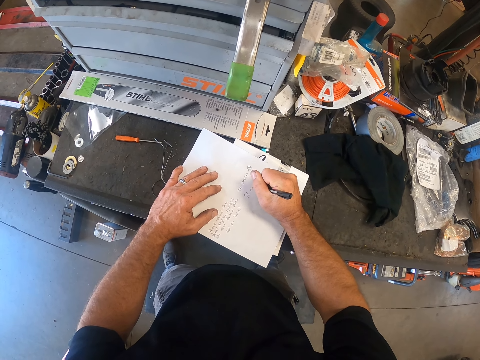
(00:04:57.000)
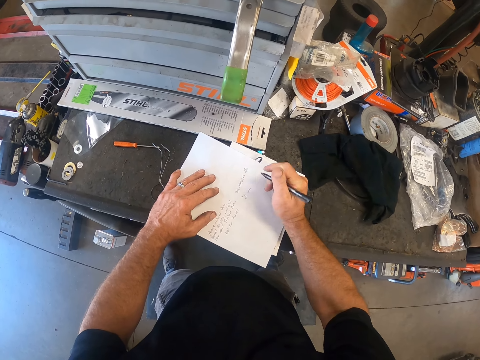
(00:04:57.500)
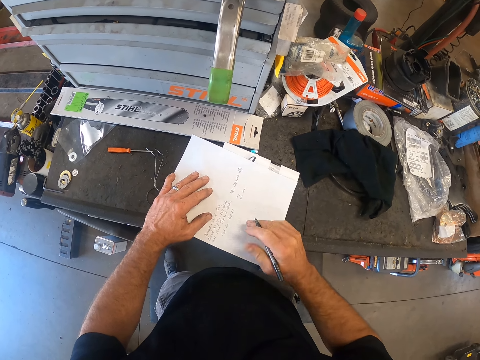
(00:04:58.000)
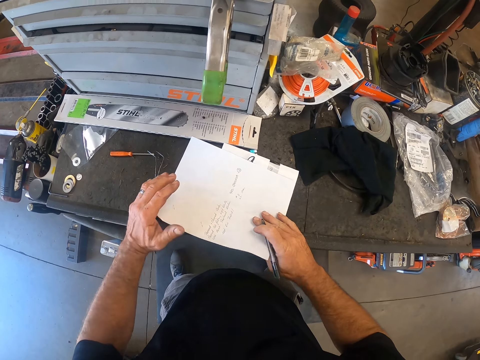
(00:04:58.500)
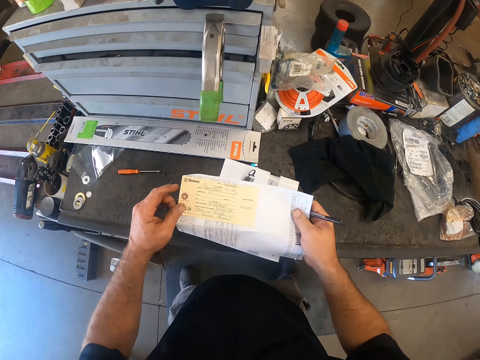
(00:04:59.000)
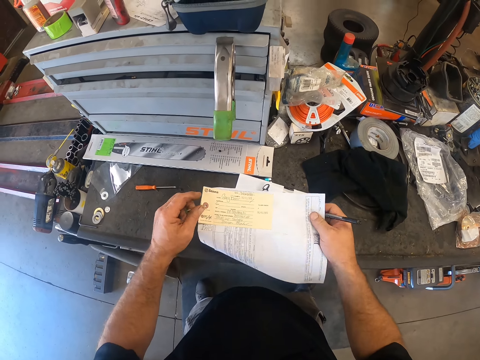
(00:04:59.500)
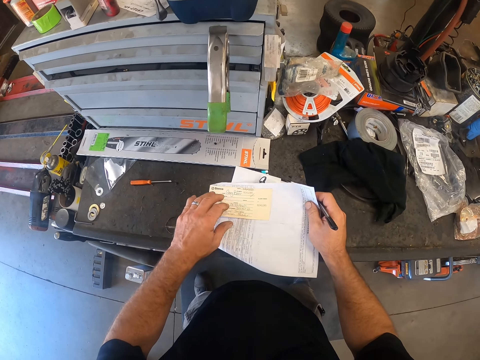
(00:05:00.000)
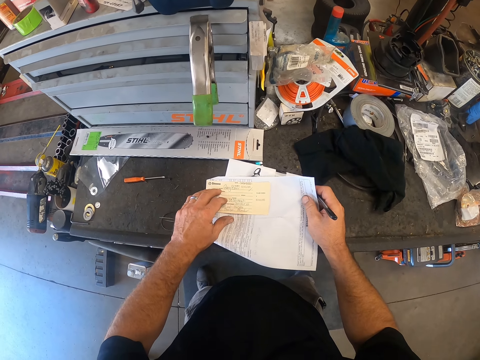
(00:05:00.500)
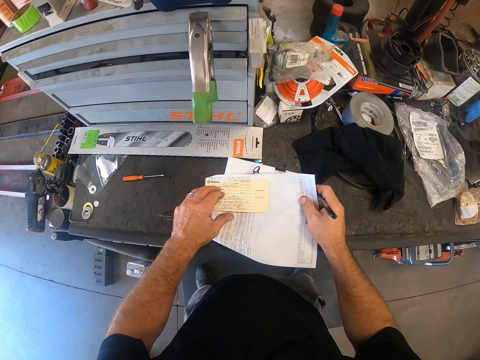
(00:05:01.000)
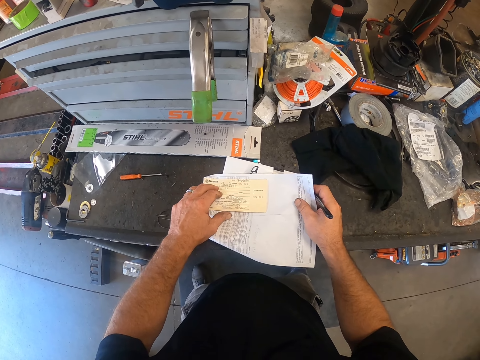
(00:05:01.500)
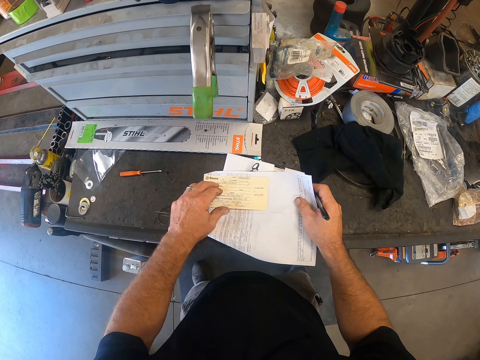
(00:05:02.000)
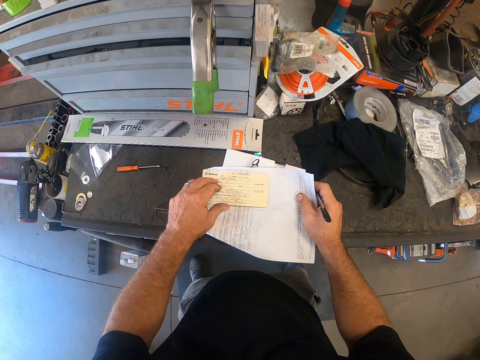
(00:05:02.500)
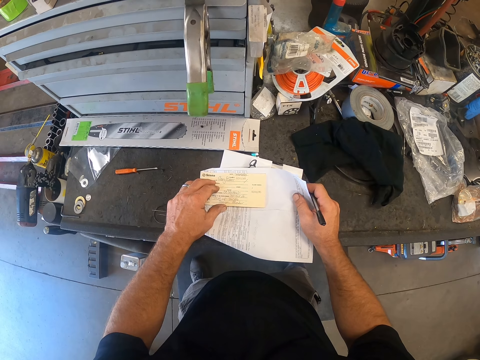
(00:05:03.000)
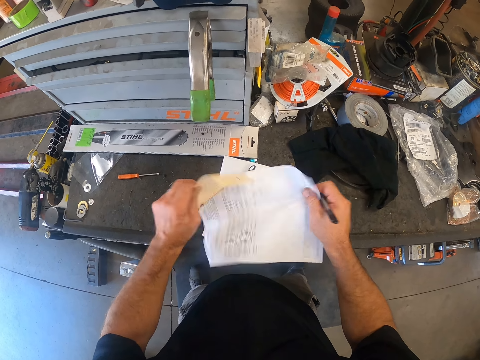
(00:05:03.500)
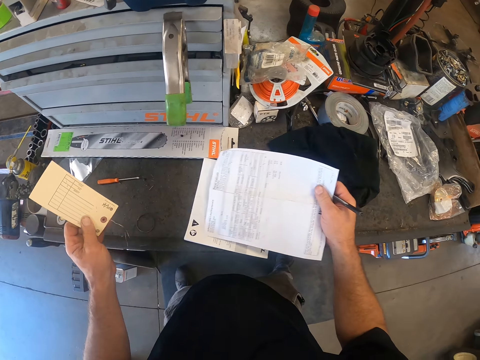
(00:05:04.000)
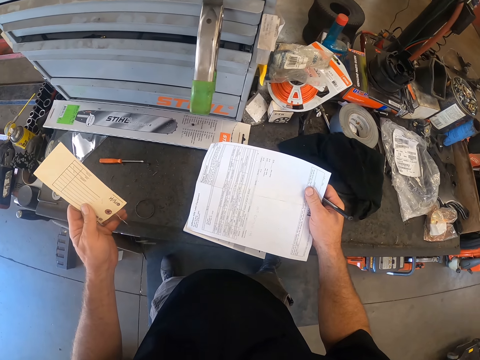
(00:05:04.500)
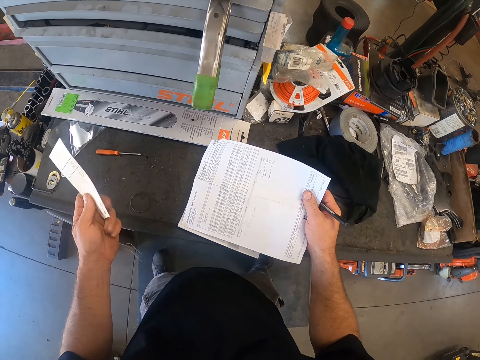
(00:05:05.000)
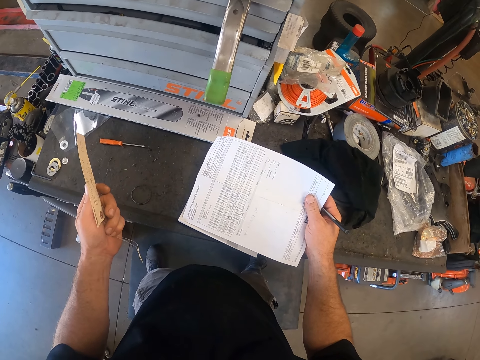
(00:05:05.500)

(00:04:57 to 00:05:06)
The camera wearer flips the paper over. He looks at the papers. He removes a card on the paper with his left hand. He separates the papers. He looks at the papers.

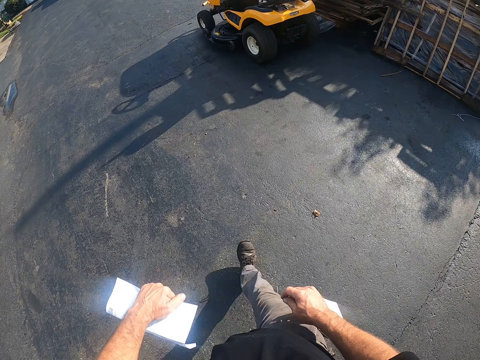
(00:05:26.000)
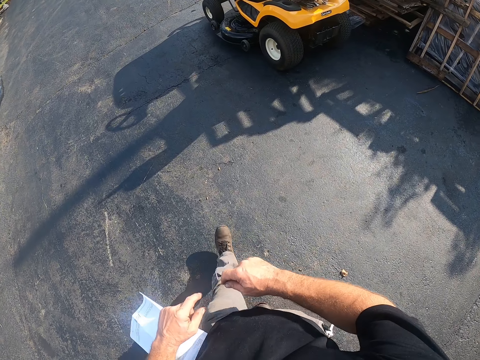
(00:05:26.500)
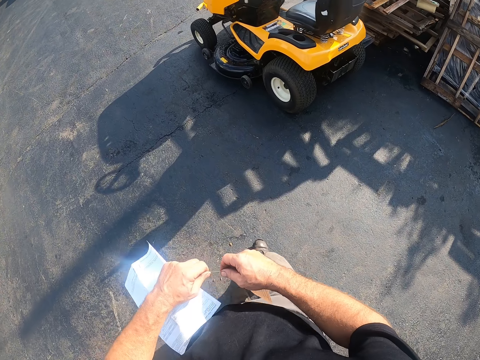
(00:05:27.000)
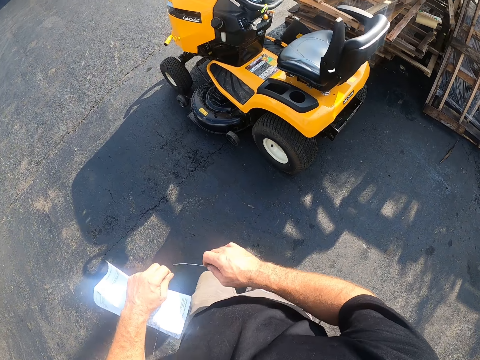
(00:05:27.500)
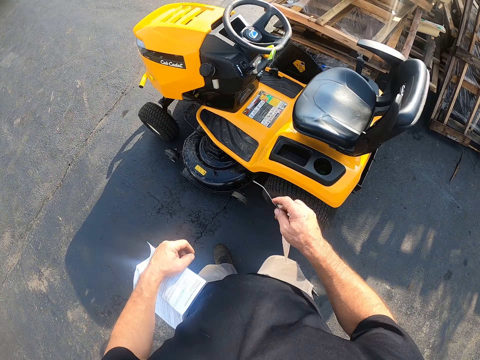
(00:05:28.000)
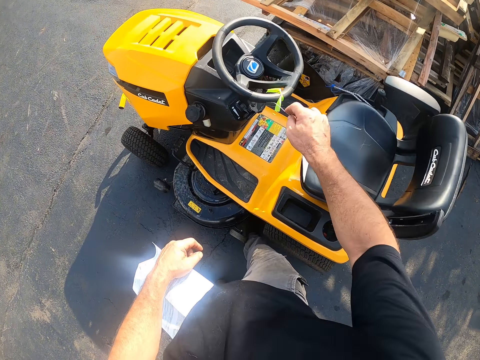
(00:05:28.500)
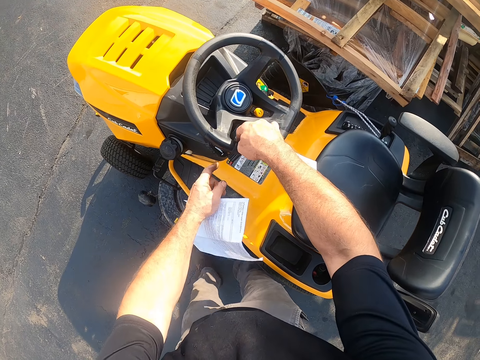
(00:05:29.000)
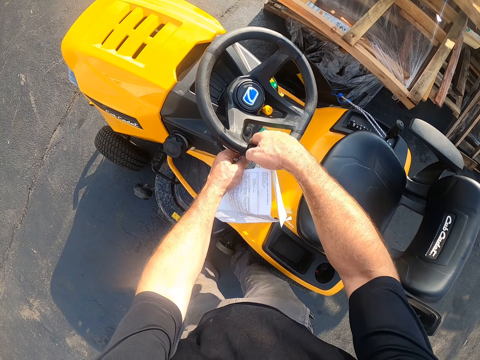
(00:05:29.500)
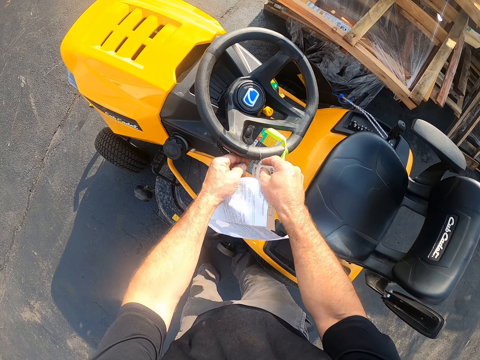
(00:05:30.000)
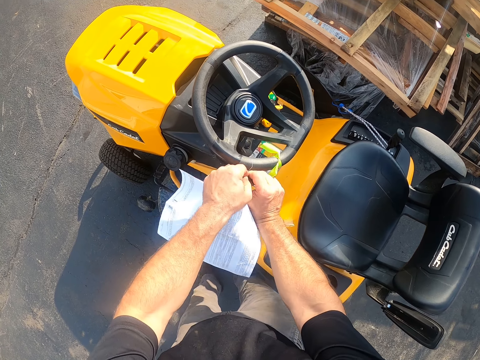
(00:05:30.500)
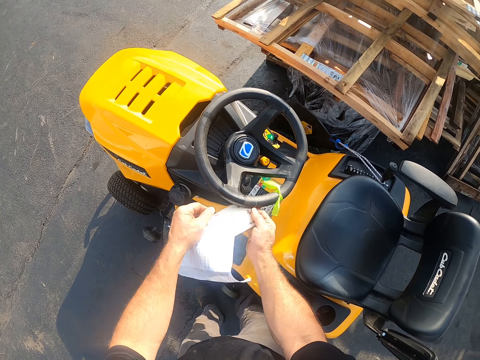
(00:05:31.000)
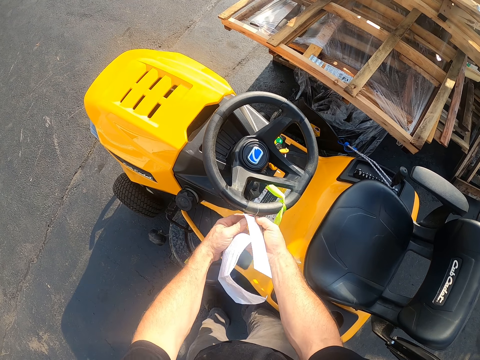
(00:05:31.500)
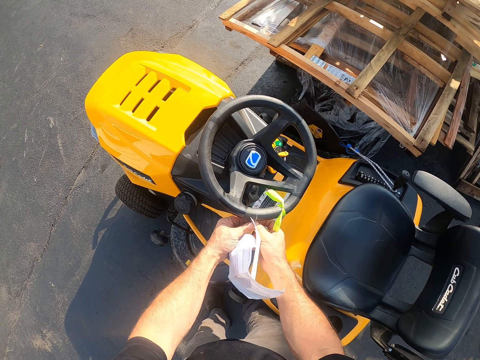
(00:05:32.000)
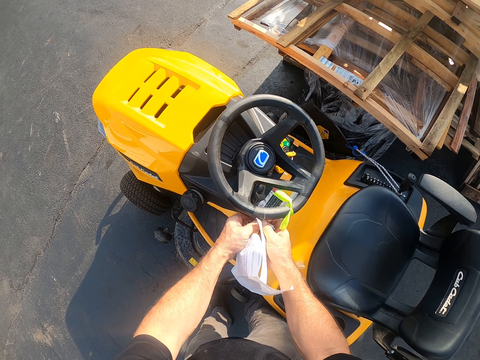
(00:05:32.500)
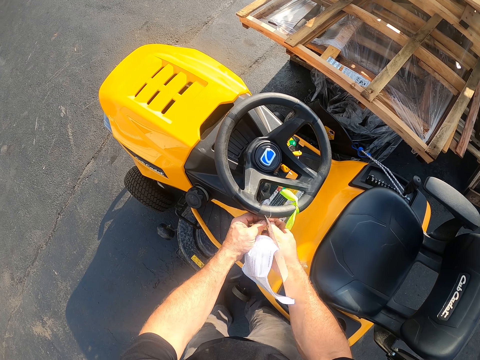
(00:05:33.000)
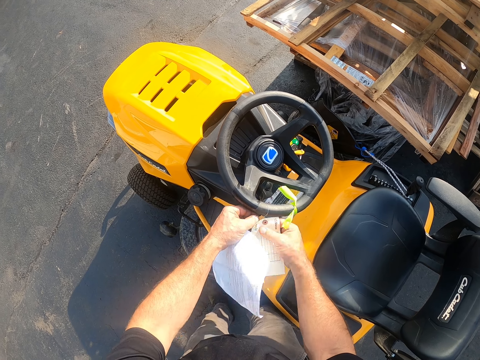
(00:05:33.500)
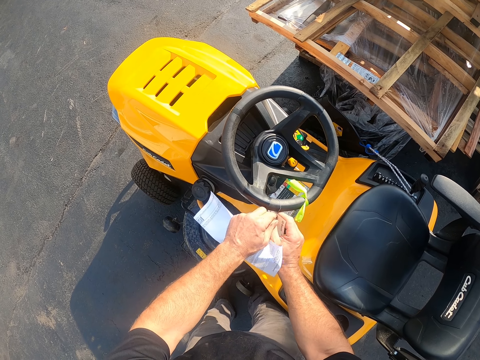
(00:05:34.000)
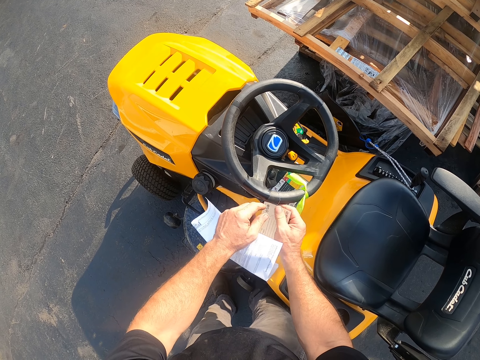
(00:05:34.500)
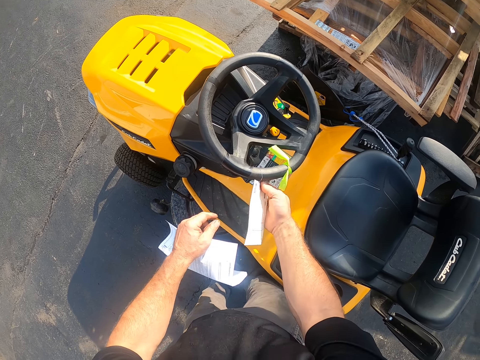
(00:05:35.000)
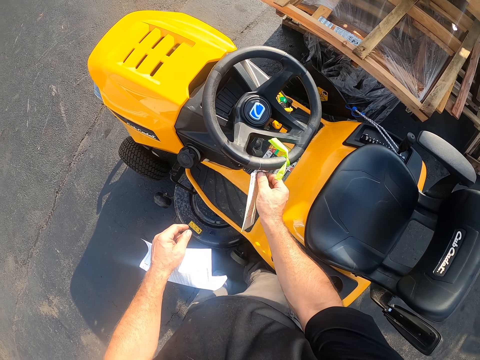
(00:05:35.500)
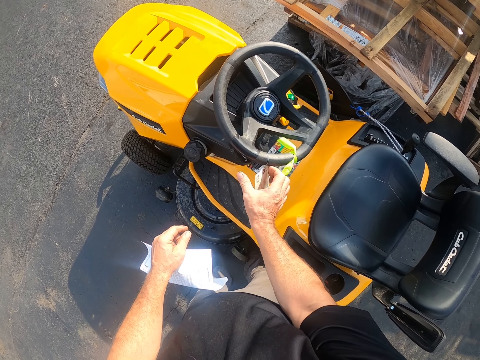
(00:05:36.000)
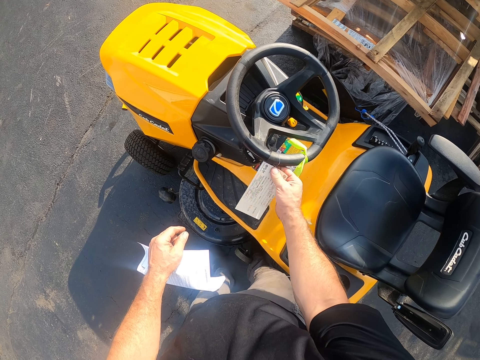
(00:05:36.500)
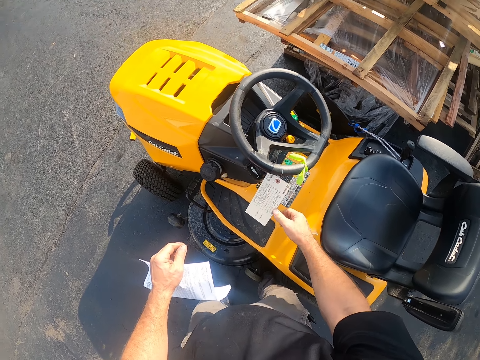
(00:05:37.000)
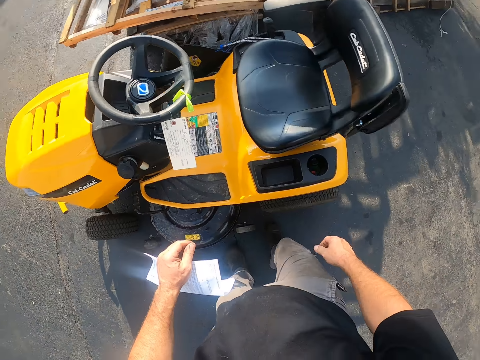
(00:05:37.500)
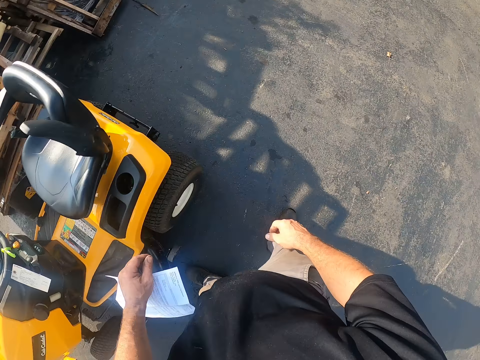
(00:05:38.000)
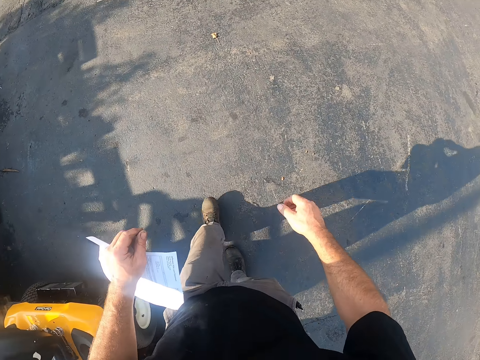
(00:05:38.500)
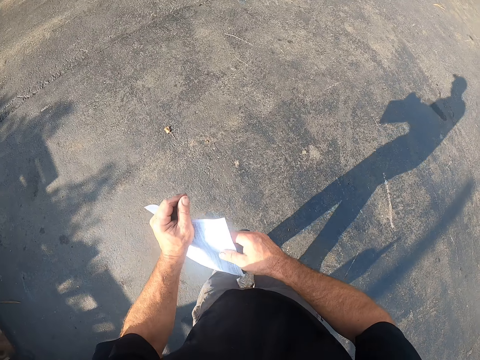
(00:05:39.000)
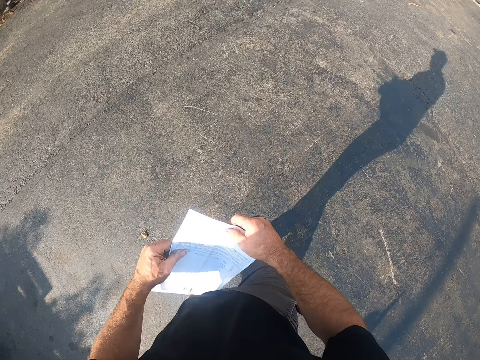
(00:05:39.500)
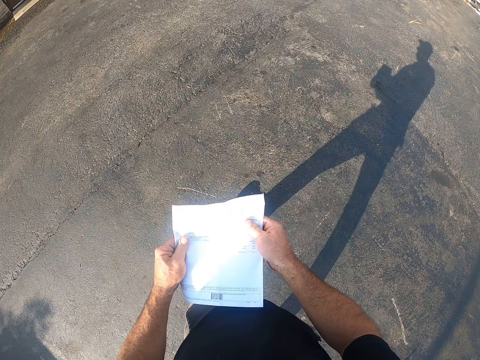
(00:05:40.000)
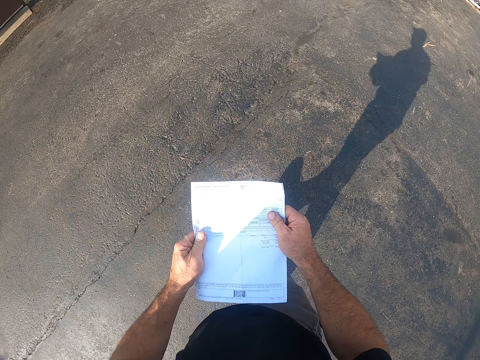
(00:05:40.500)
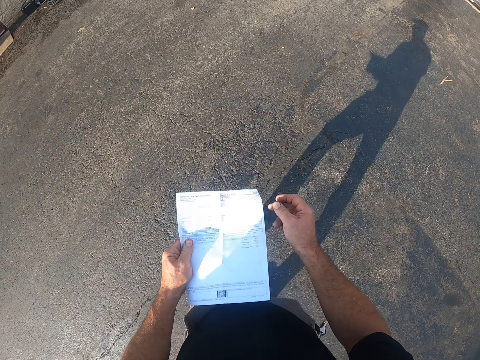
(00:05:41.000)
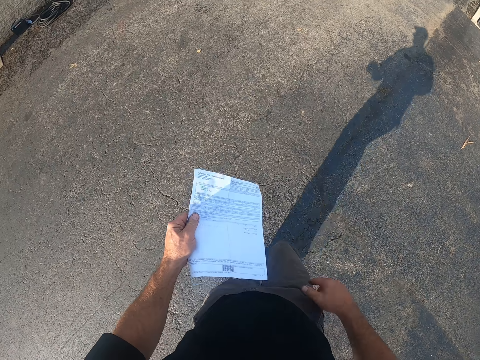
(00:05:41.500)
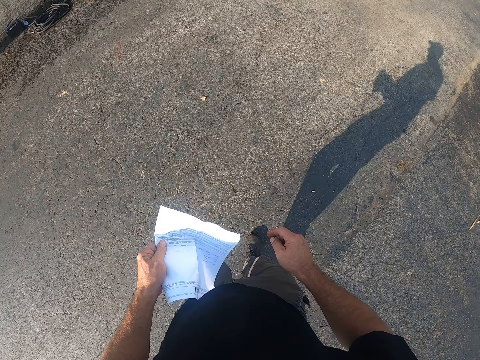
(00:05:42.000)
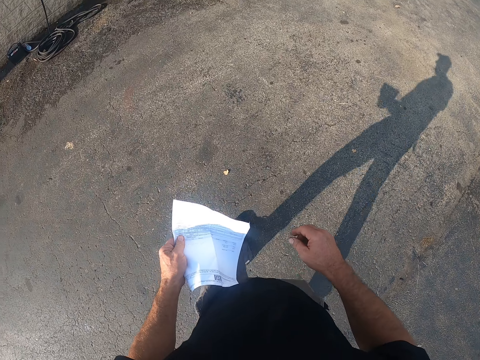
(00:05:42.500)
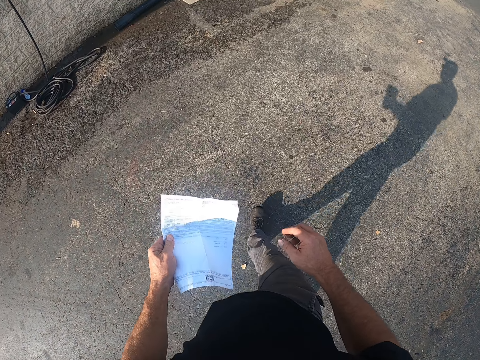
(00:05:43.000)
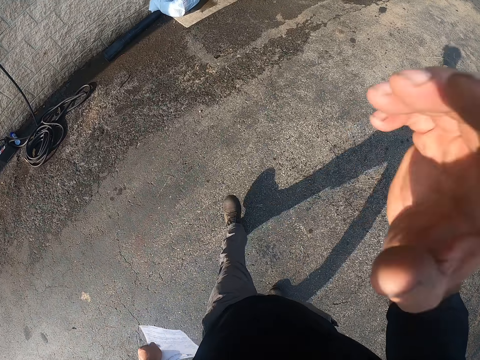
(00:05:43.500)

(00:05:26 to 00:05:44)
The camera wearer pulls a string attached to the lawn mower with his left hand. He attaches the card to the lawn mower. He walks away. He holds the paper with both hands. He looks at the paper. He removes the right hand from the paper.
